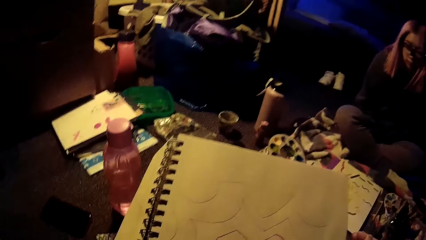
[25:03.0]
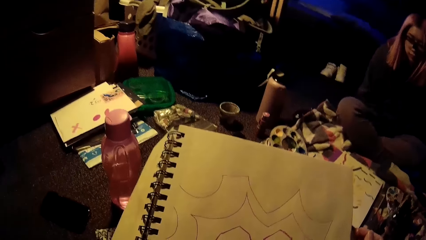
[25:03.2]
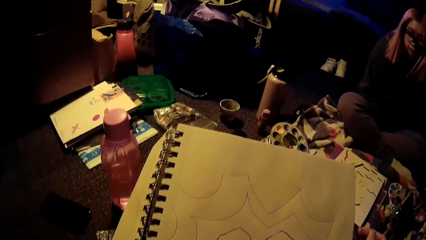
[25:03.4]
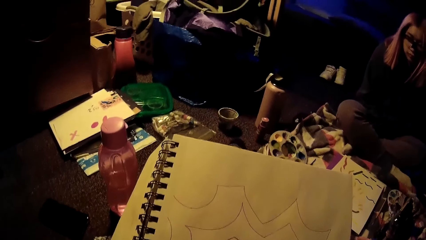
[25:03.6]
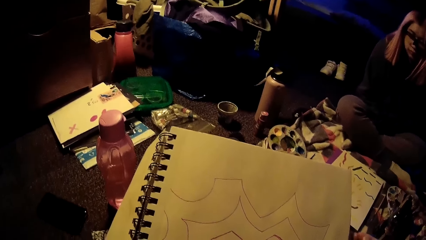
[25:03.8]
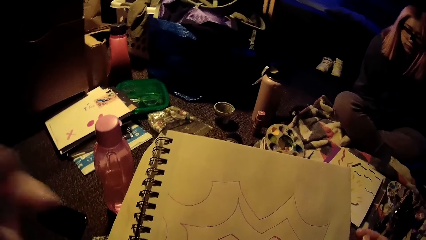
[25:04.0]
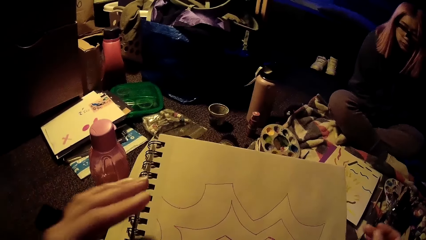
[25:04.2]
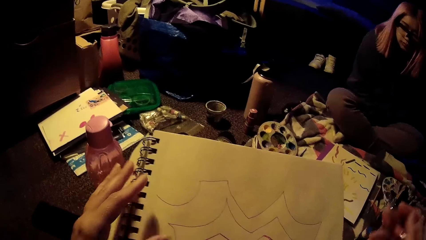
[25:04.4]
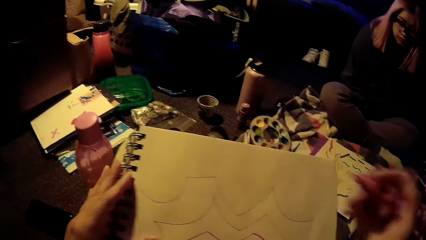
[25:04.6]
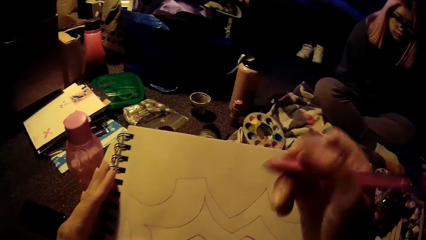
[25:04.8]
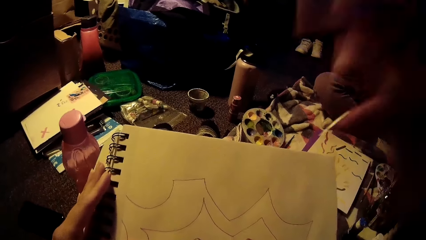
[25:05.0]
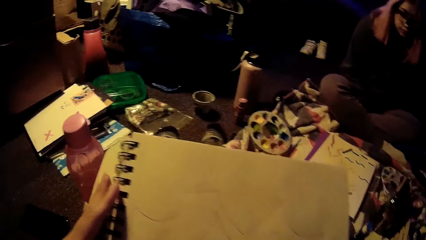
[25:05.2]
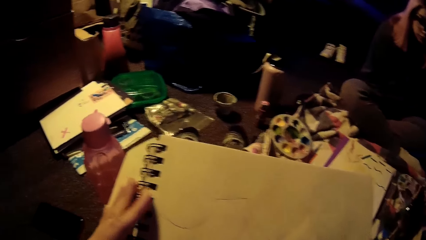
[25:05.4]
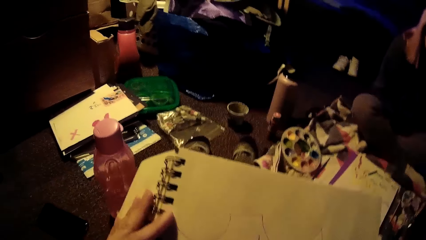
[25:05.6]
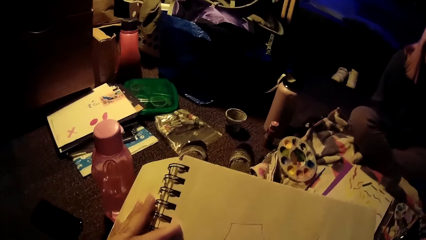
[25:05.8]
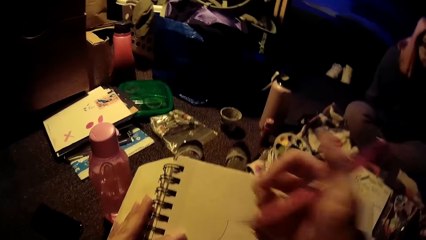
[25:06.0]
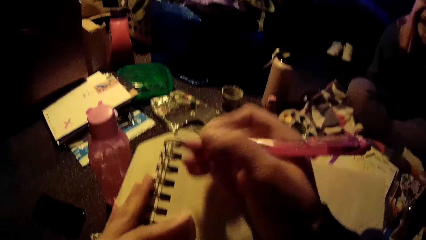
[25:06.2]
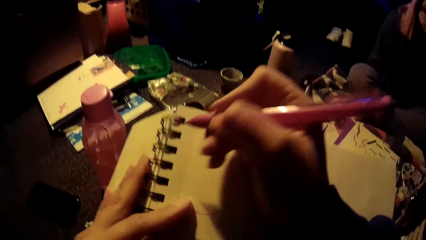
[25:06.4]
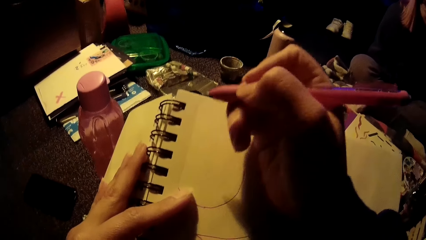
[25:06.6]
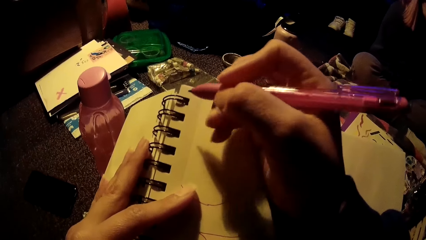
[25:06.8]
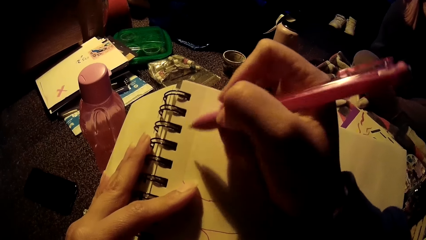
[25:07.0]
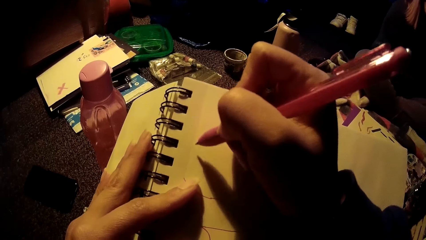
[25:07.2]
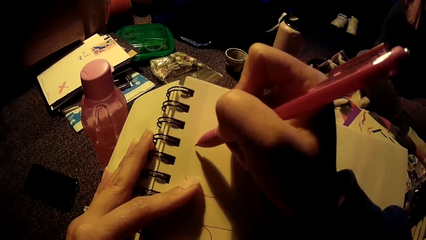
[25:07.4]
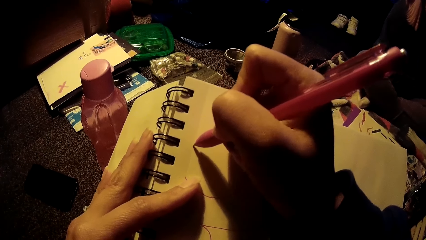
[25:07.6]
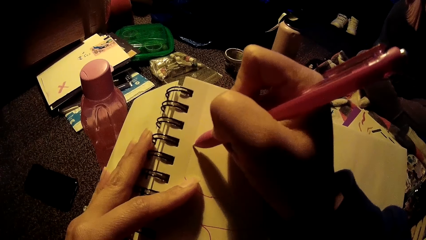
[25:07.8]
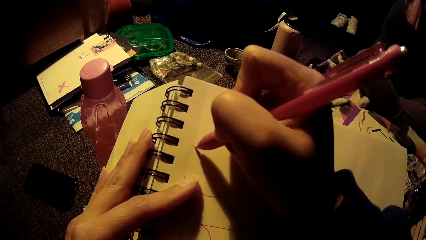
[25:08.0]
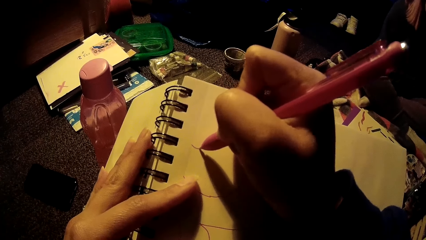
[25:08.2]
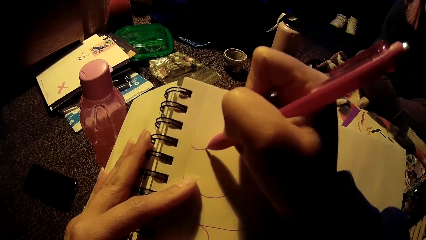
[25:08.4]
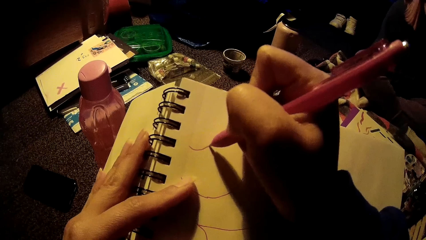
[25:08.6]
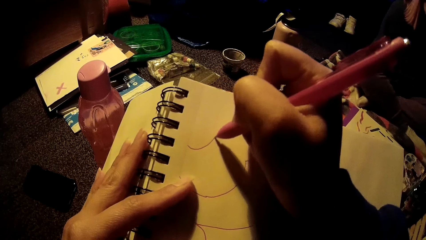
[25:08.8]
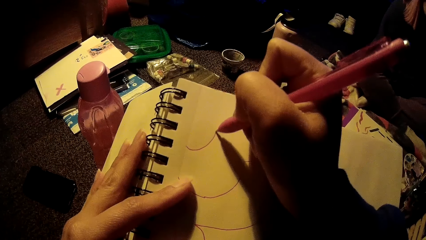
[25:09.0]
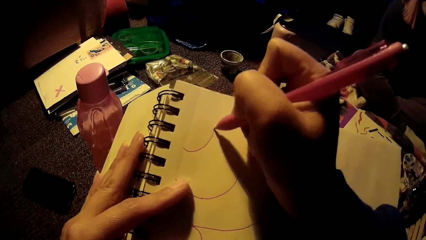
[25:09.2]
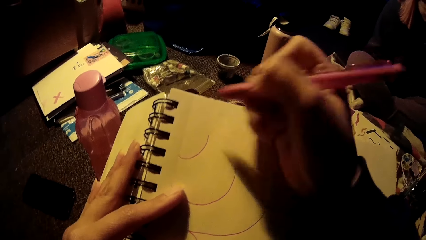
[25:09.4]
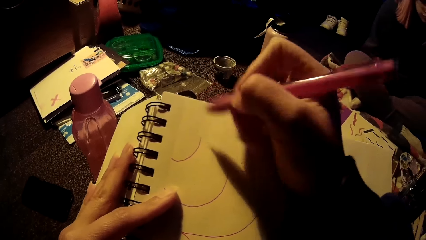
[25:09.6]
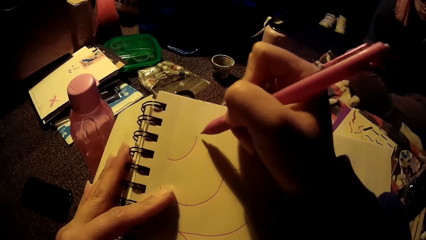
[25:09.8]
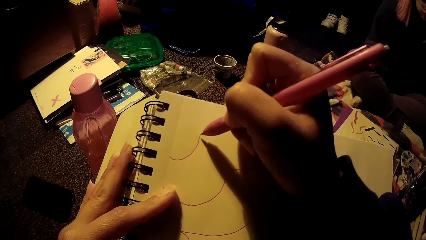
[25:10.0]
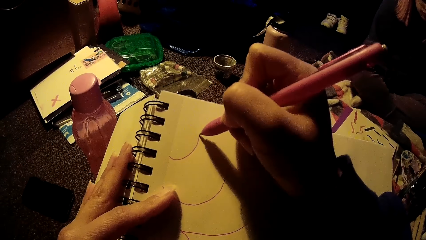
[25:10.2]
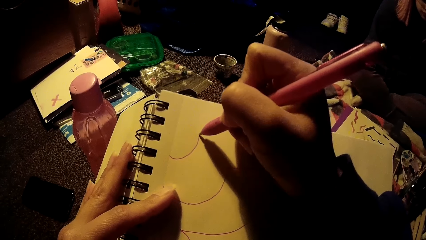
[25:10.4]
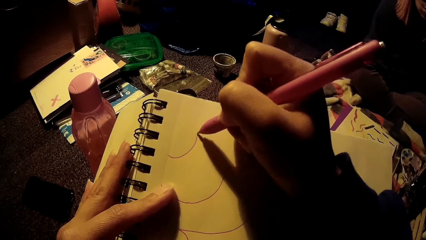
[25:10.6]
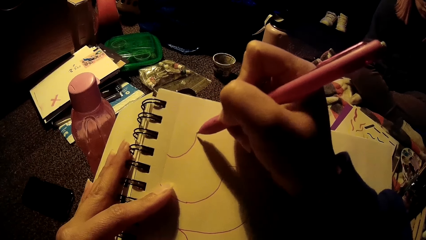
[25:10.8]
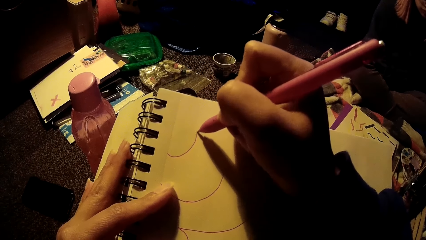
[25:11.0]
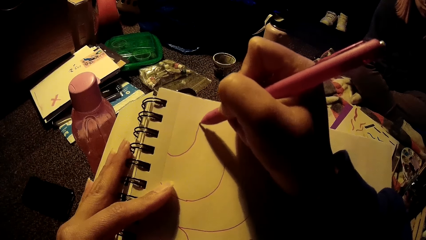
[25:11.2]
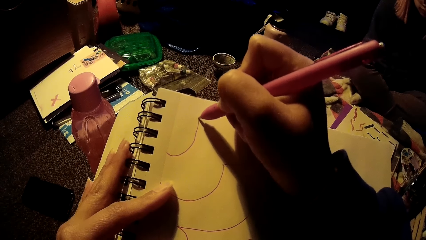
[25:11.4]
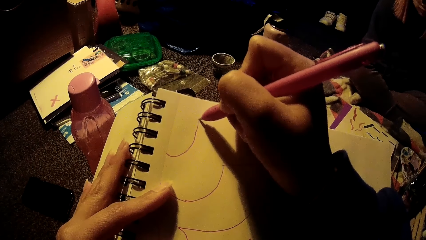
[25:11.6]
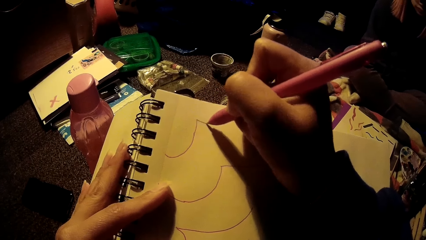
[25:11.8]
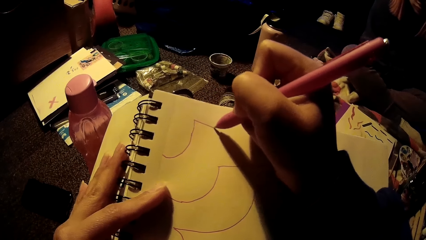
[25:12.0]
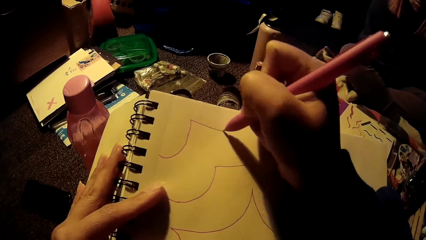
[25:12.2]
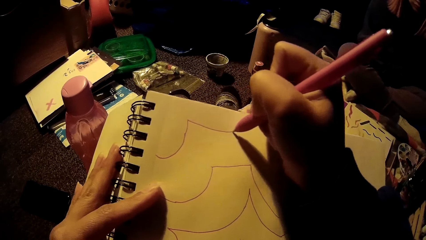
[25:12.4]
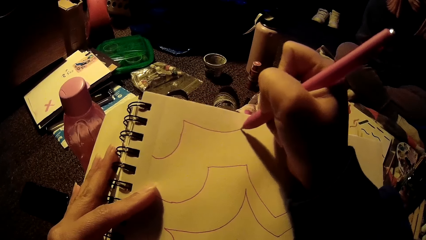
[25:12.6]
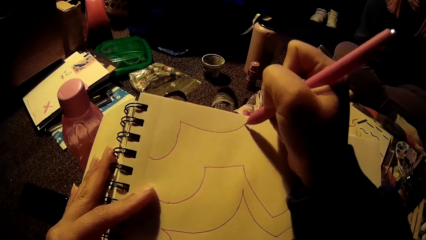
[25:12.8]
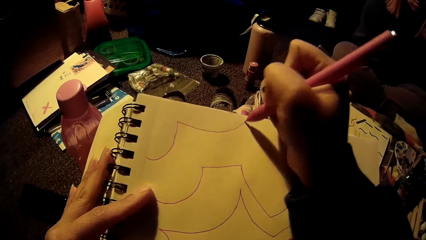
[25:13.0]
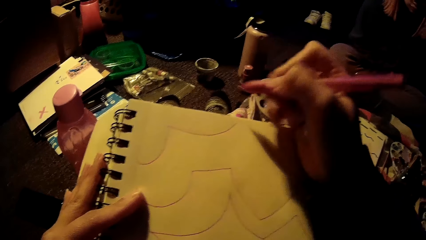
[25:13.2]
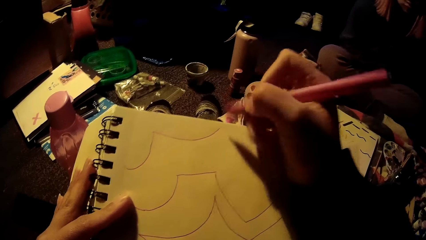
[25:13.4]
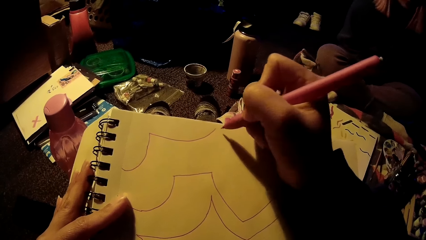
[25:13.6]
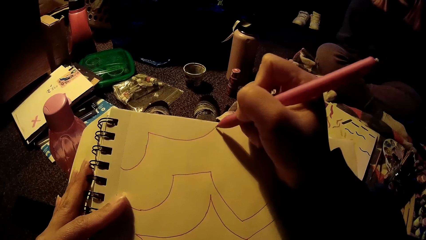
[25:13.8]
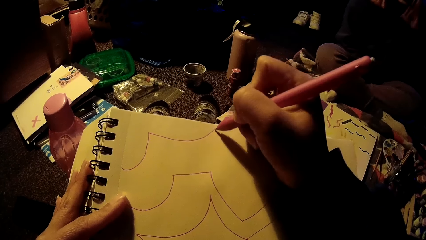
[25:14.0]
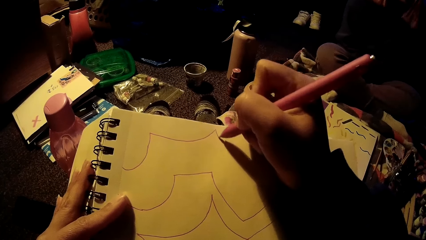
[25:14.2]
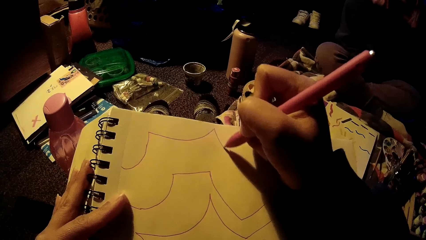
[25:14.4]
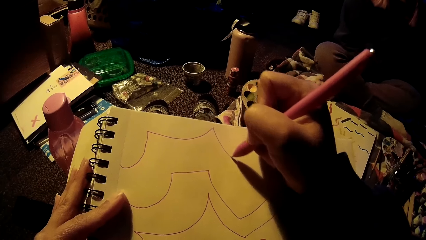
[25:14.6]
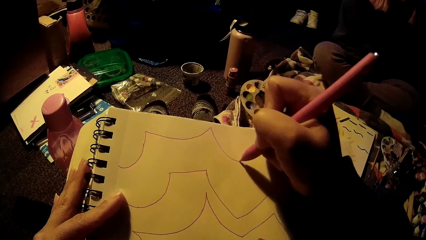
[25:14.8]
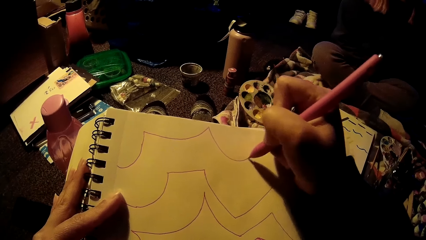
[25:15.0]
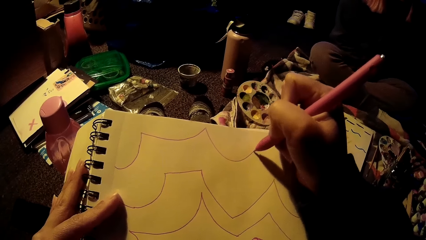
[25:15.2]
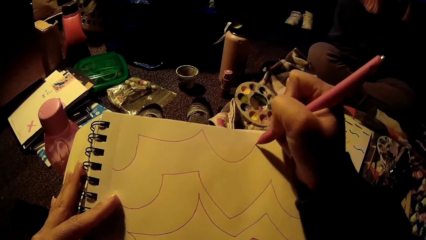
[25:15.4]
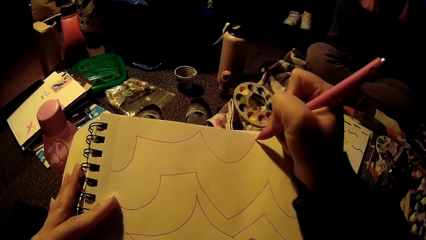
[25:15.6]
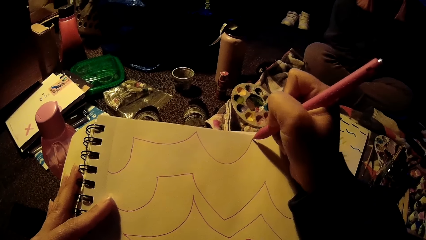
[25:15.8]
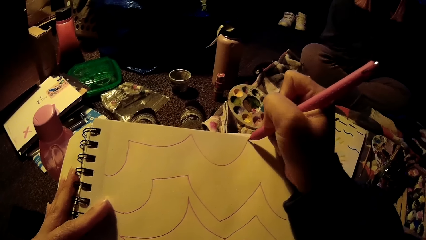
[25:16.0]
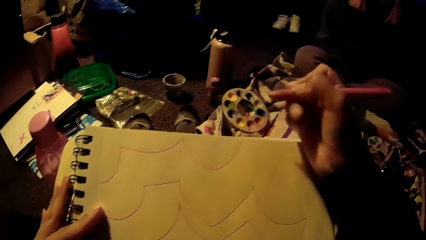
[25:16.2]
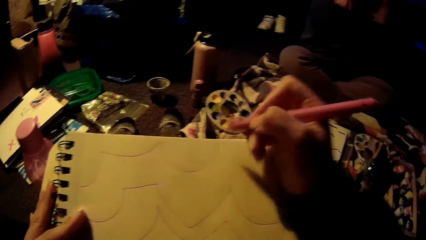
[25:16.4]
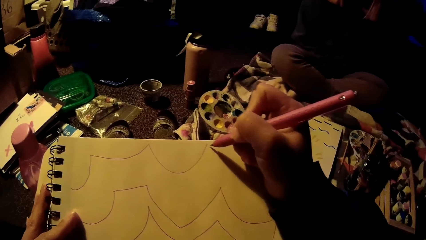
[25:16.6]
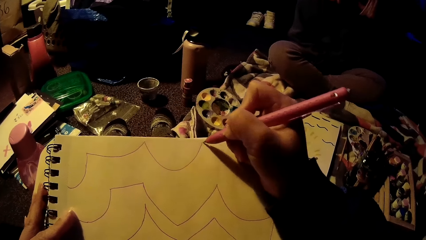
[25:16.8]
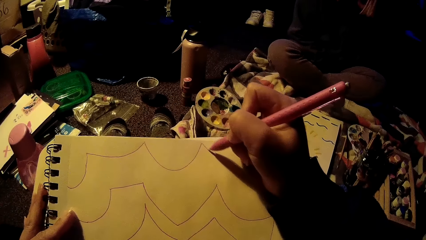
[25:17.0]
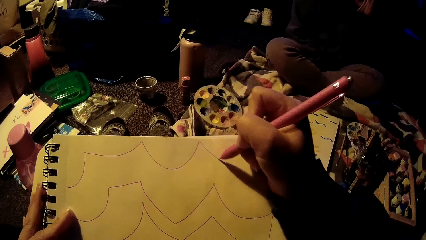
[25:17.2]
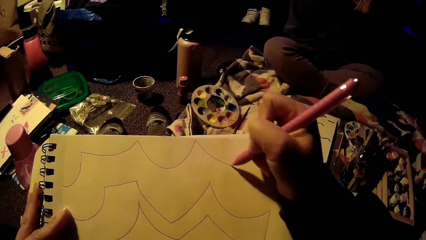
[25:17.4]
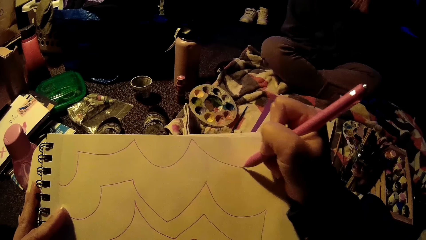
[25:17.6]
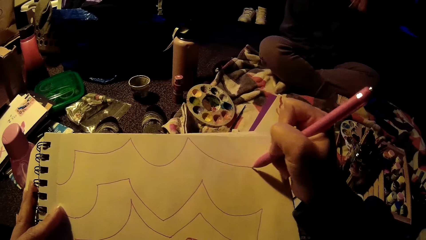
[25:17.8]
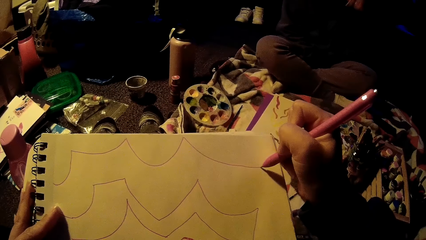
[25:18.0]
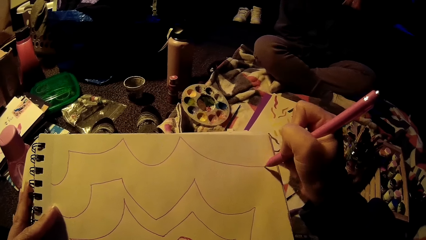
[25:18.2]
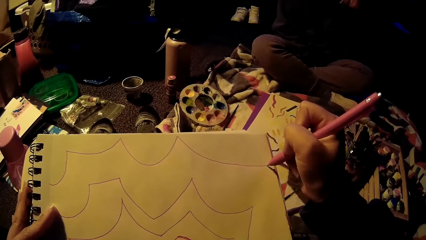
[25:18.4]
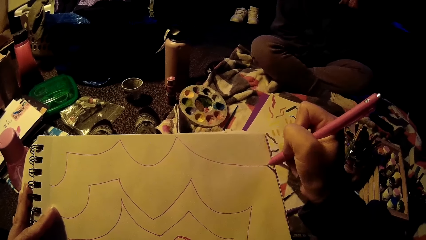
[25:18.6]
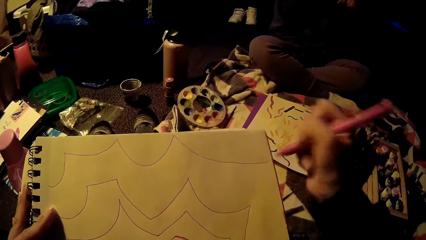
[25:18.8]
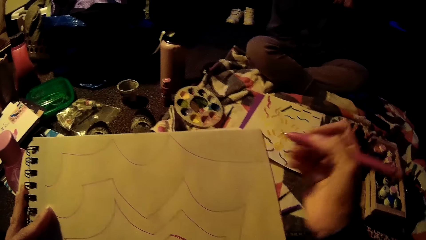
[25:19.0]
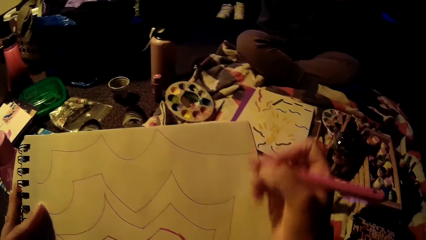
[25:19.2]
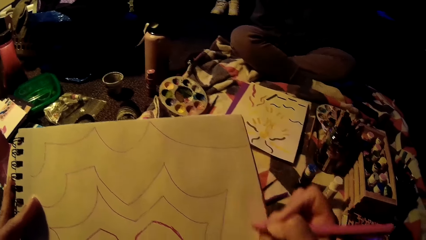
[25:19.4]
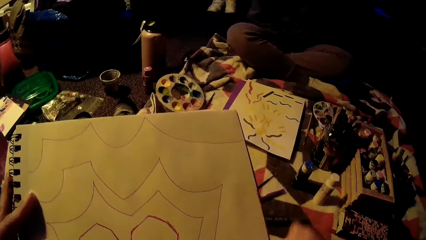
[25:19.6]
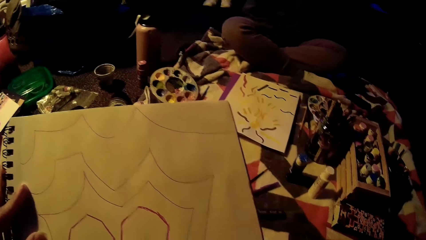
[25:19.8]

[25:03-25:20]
The camera wearer looks at the drawing. She lifts her right hand. She places her left hand on the book. She draws on the book on her lap with the pen in her right hand.
